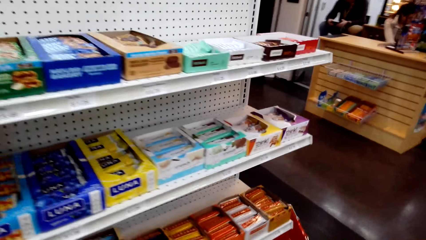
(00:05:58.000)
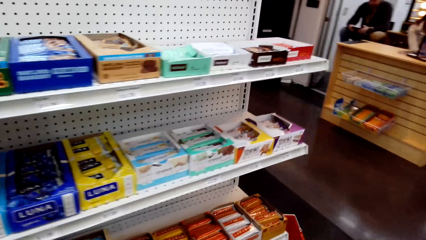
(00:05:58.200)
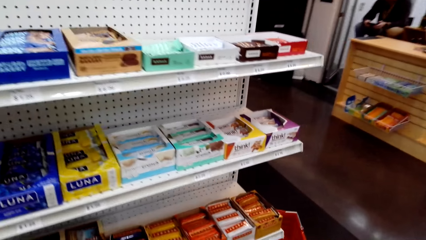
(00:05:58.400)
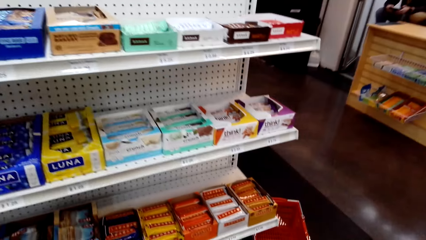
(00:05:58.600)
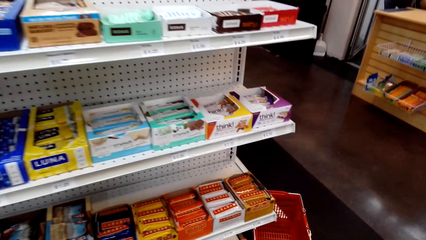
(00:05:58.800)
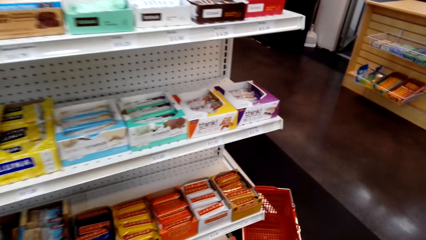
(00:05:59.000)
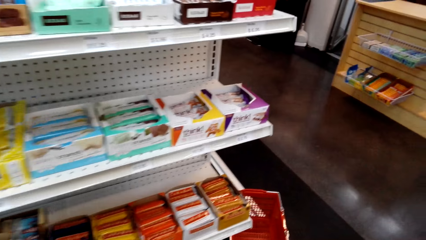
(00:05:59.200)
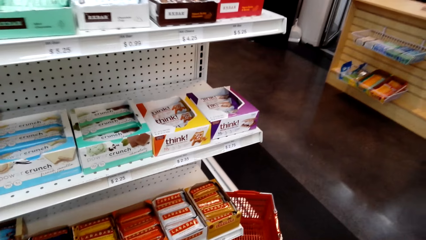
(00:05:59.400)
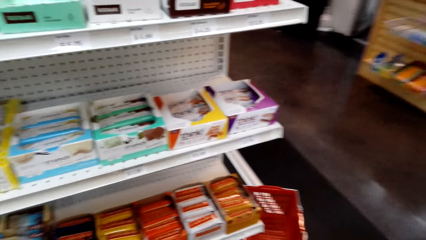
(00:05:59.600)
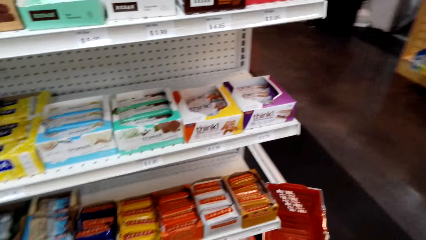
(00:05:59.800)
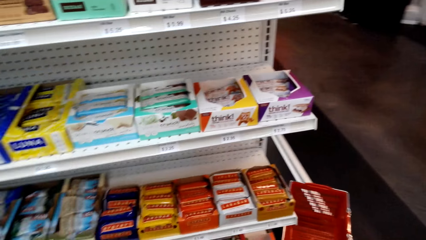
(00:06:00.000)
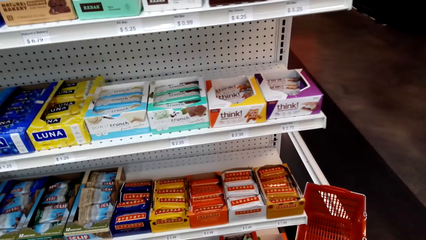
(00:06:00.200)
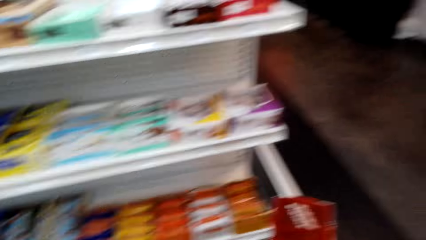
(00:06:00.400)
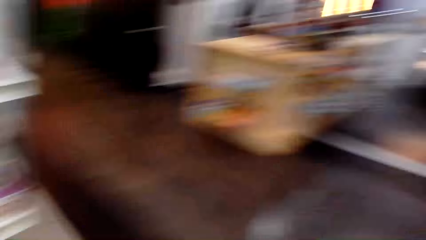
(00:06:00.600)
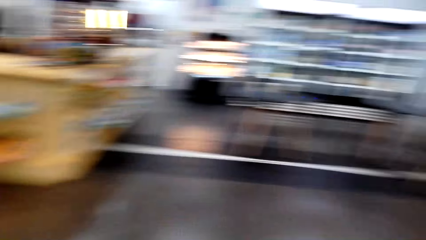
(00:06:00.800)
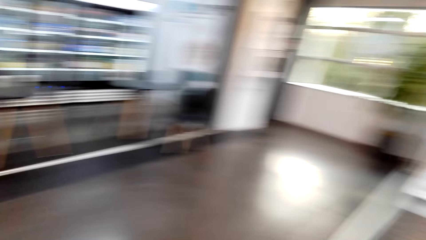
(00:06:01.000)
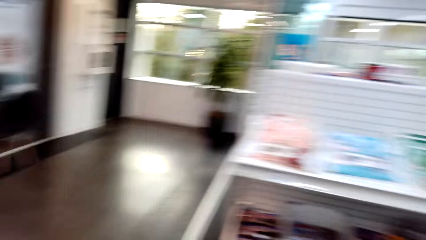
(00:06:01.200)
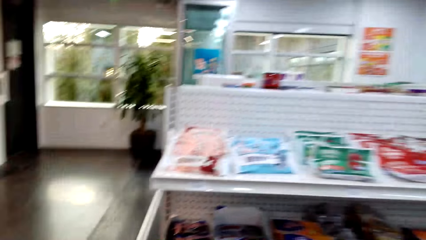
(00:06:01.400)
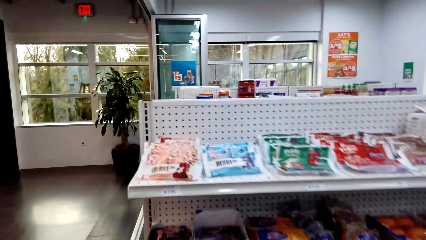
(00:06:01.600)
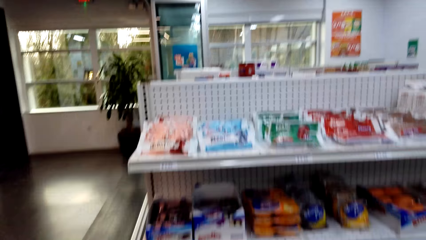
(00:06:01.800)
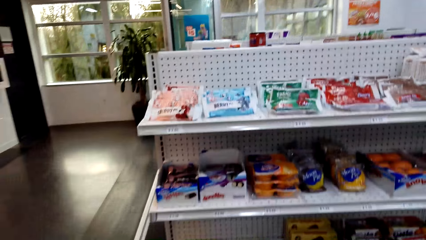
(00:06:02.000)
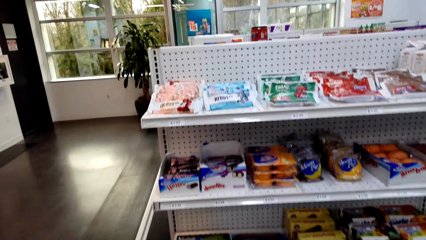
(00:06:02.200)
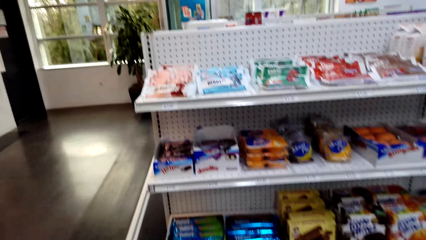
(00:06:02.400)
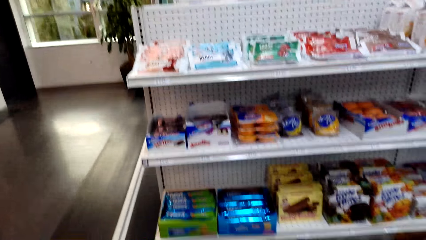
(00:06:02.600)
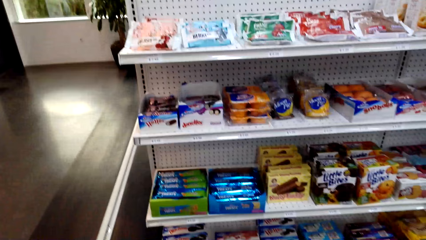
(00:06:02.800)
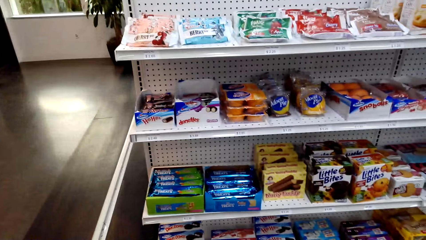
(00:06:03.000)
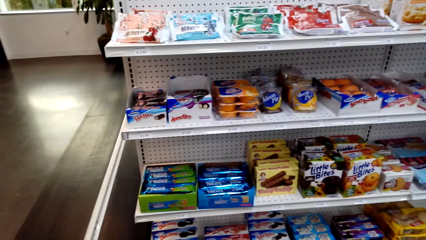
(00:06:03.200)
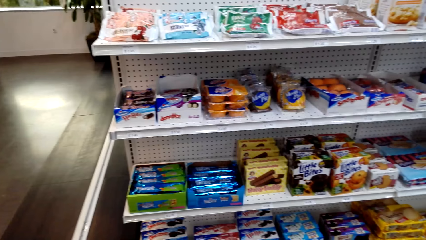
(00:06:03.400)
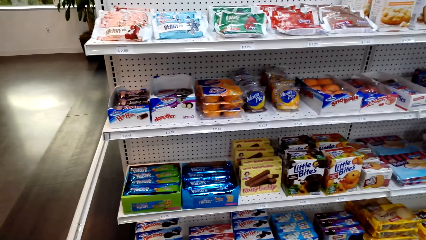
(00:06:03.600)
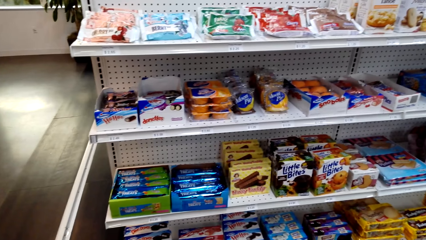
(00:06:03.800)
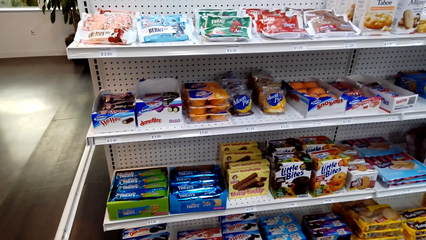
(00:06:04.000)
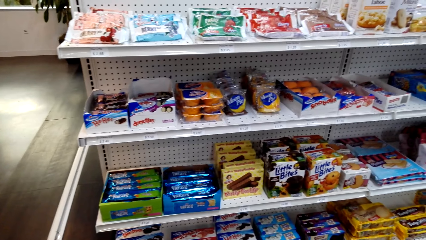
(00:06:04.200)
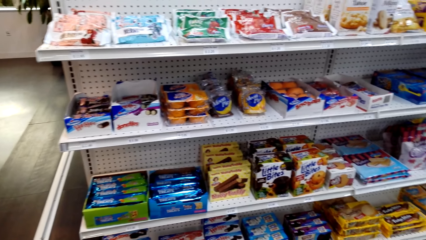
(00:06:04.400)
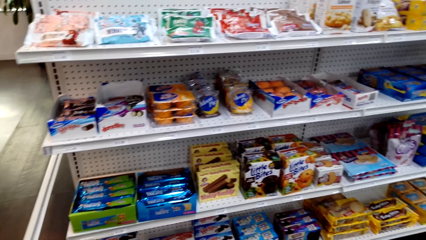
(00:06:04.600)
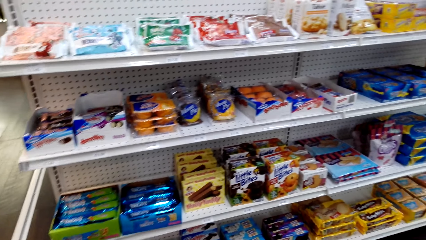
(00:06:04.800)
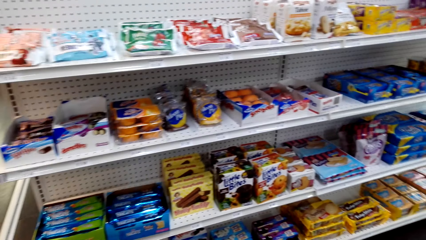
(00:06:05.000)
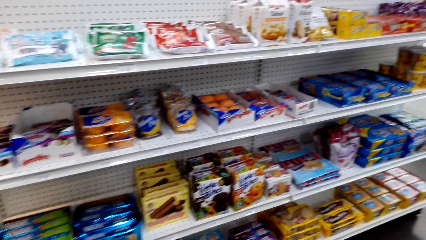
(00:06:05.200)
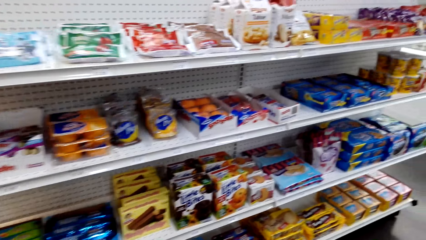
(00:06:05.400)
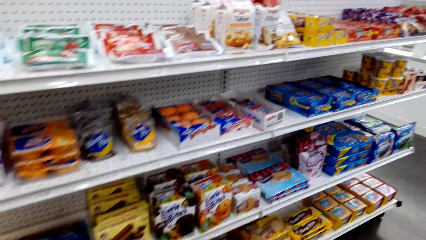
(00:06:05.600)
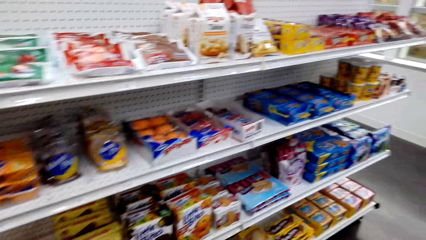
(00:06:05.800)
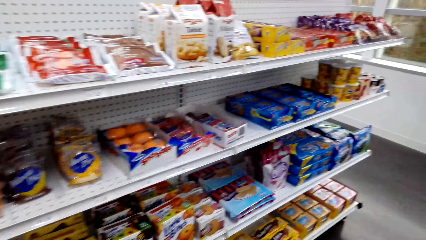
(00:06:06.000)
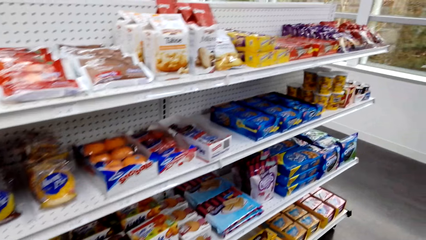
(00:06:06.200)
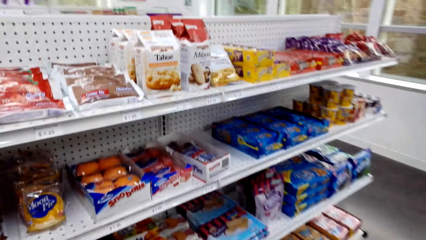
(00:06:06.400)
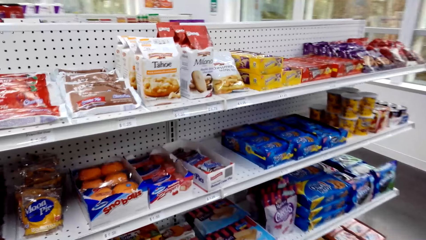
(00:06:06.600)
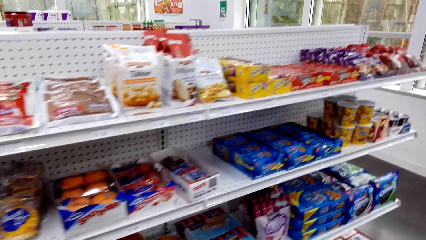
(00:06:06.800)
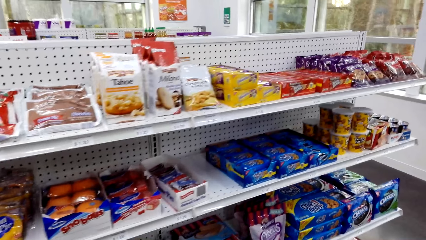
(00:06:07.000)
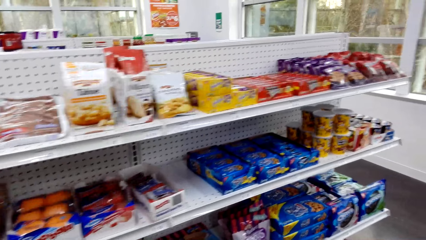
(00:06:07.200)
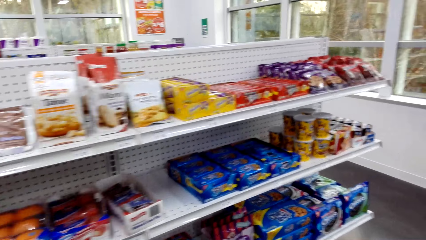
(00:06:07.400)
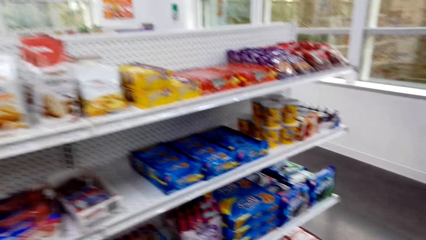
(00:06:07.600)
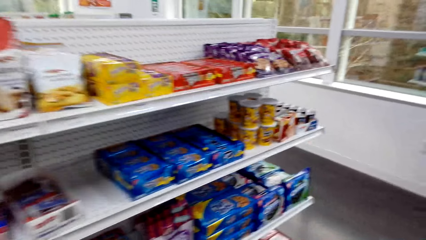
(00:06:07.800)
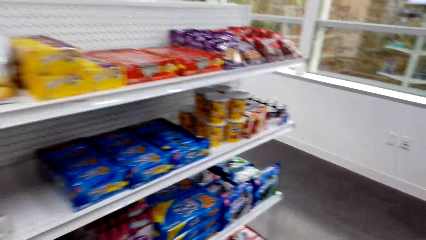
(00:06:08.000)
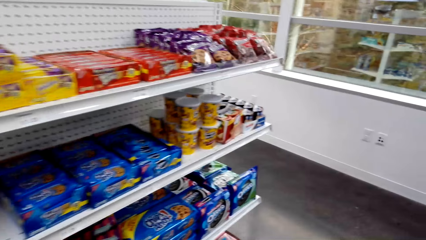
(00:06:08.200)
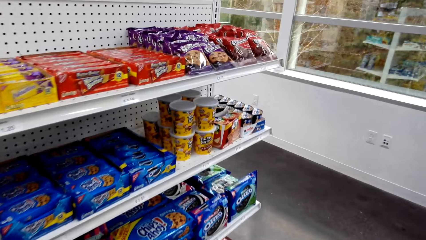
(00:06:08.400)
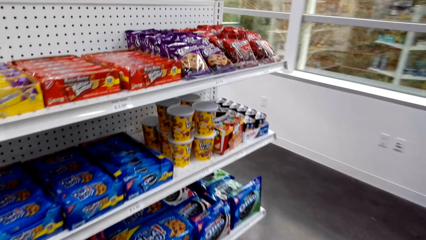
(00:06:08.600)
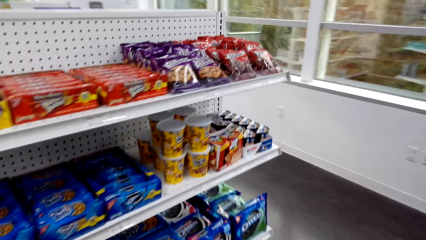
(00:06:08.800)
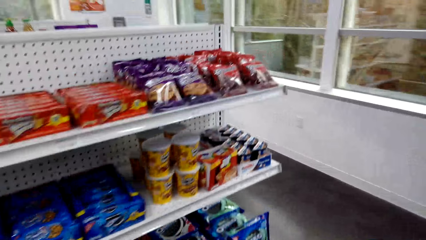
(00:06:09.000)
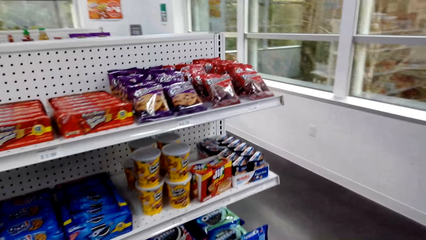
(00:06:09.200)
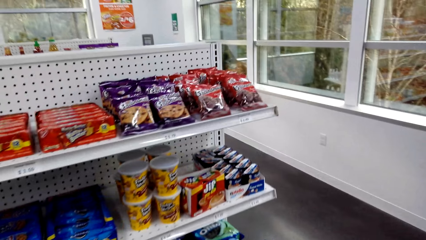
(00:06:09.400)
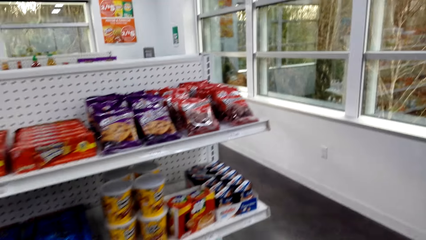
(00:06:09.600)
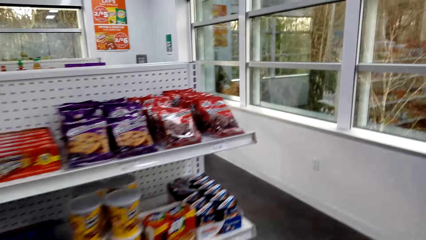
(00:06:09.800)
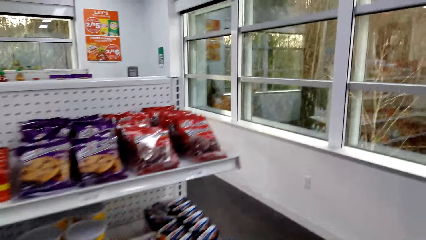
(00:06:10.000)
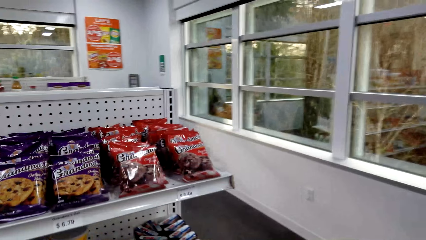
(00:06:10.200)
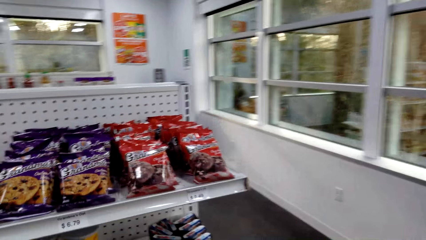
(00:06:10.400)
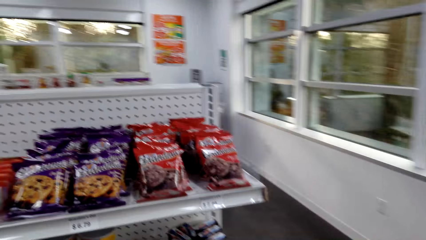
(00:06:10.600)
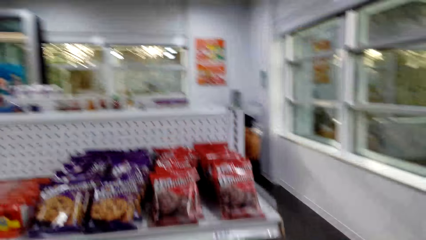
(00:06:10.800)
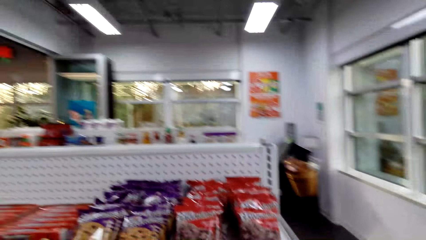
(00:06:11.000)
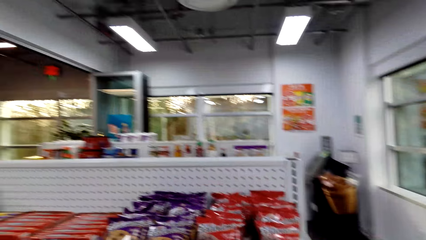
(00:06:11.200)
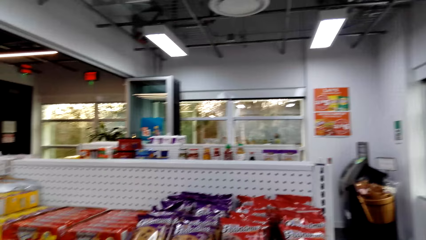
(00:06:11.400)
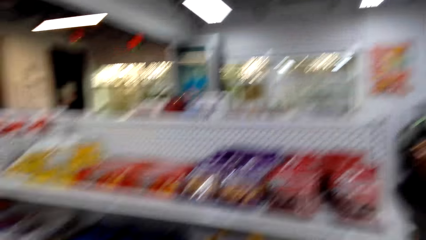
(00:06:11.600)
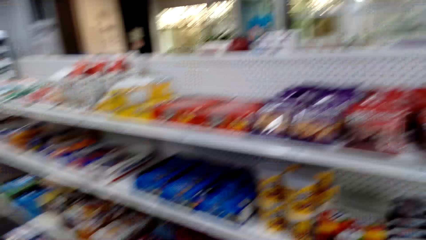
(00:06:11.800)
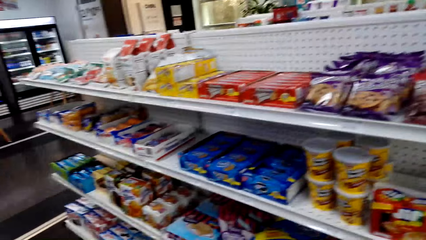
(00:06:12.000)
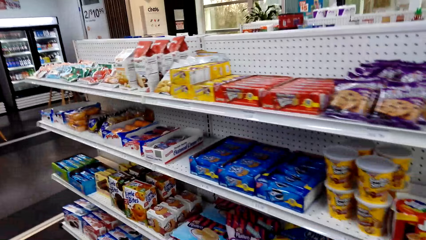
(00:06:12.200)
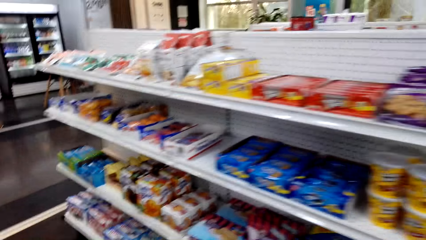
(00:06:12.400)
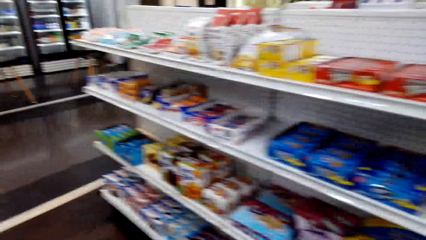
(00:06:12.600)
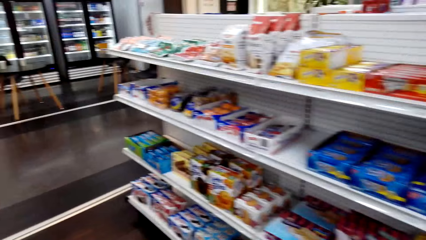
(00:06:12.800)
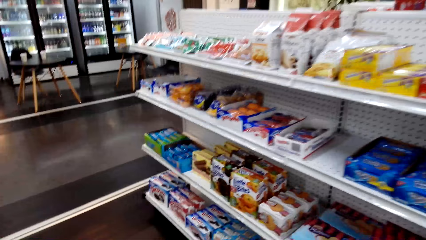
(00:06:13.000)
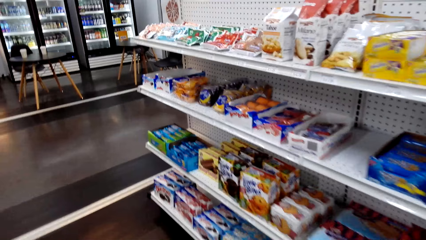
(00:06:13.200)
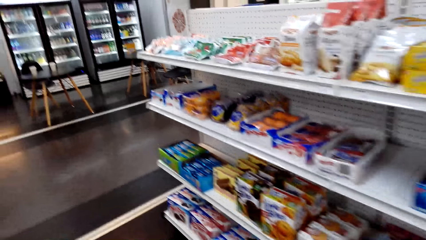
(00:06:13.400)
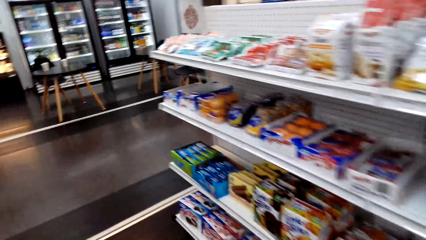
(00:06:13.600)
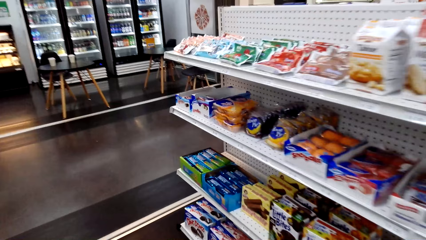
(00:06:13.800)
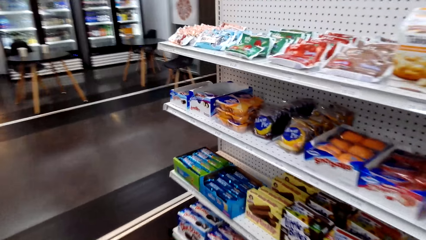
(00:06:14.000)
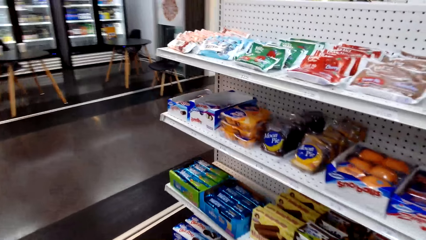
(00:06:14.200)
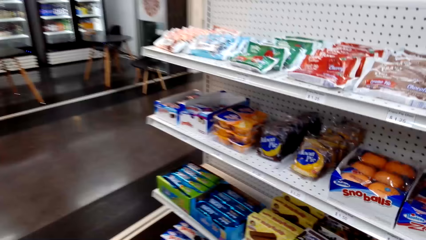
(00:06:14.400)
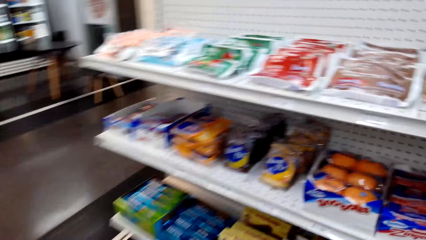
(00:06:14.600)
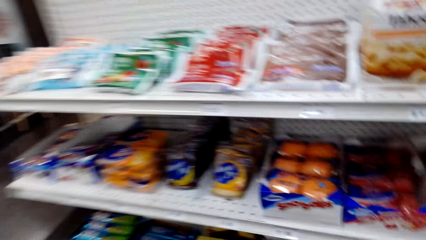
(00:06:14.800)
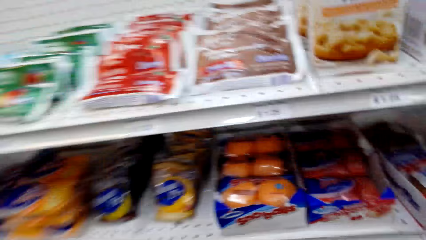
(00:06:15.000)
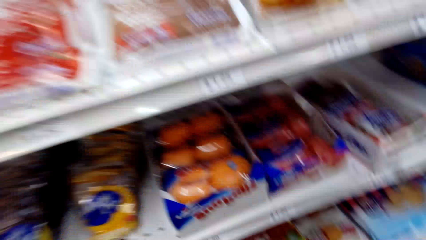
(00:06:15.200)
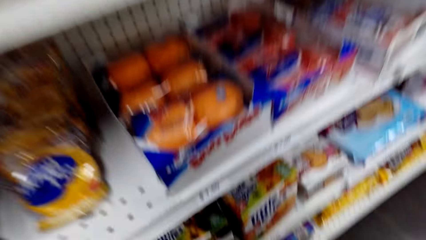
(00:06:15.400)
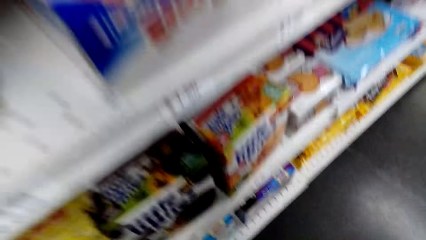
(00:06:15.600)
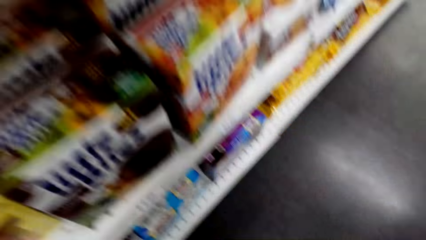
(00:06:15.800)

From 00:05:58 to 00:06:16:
The camera wearer looks around. They look at the shelf. They look at the little bites. They step forward. They look at the shelf.
